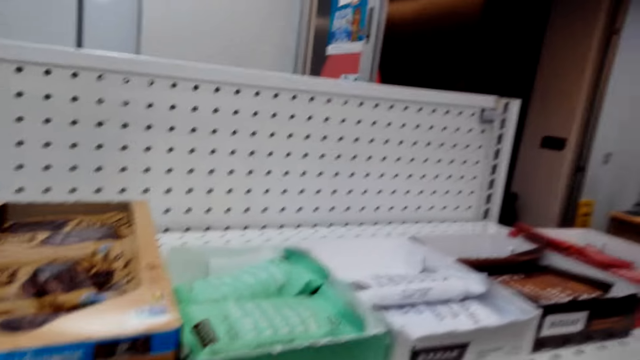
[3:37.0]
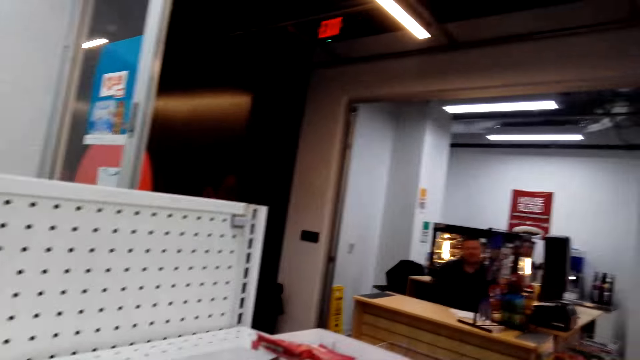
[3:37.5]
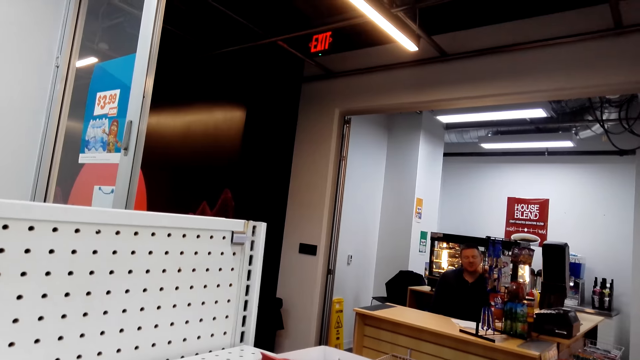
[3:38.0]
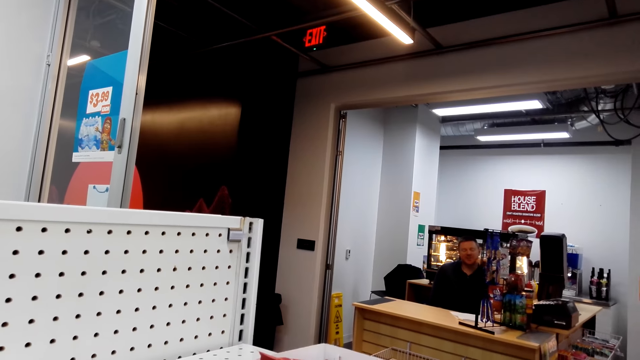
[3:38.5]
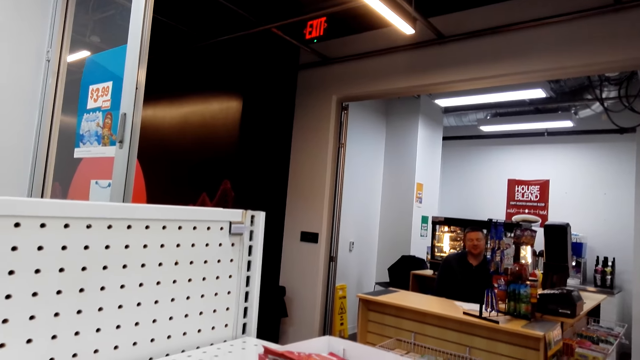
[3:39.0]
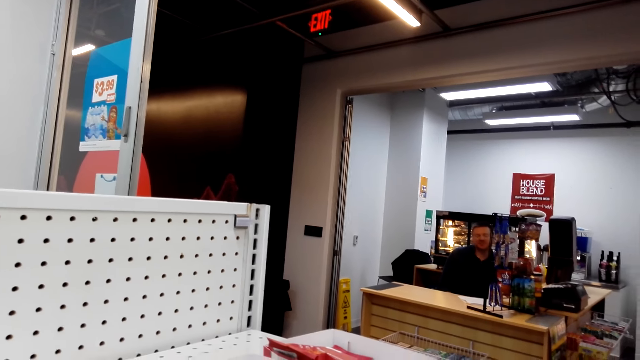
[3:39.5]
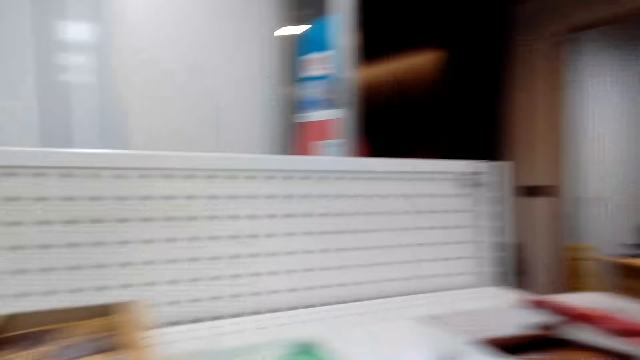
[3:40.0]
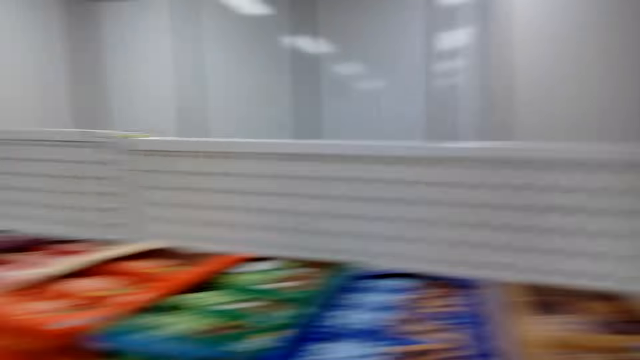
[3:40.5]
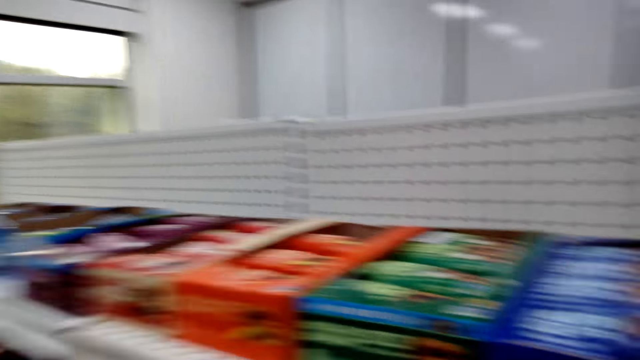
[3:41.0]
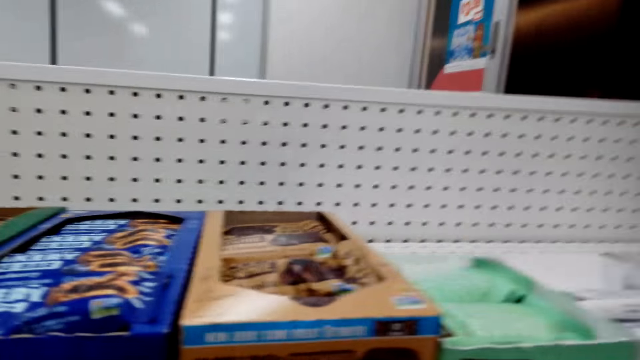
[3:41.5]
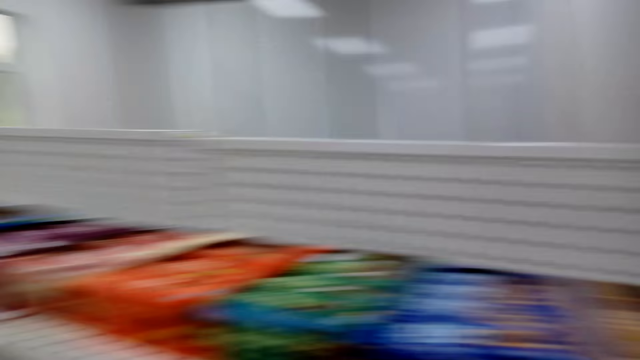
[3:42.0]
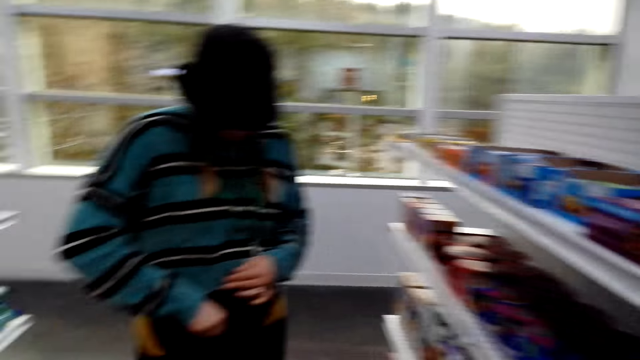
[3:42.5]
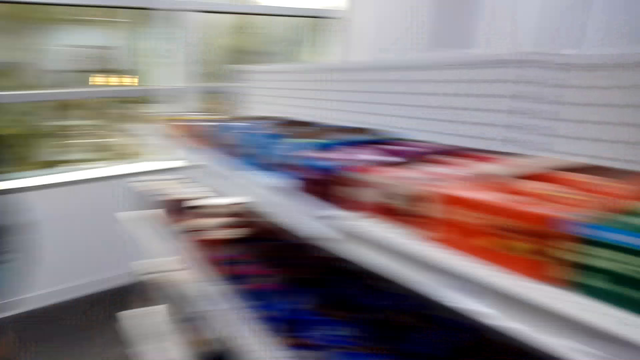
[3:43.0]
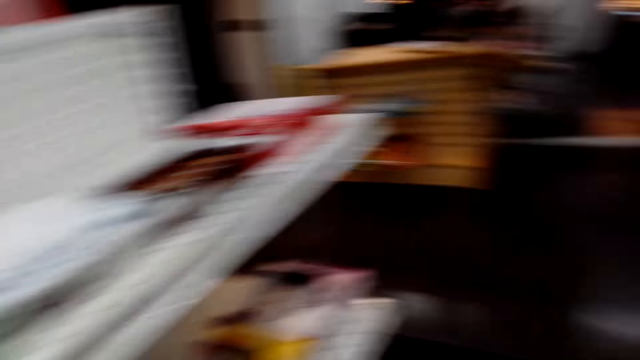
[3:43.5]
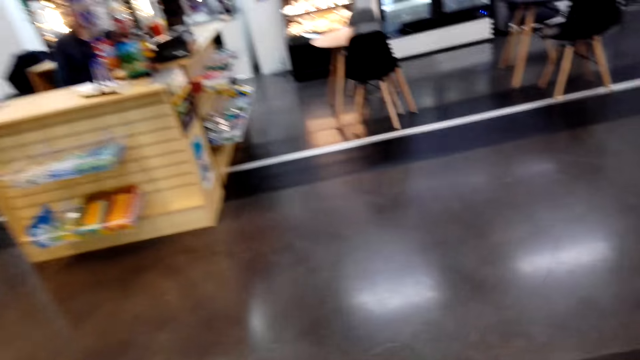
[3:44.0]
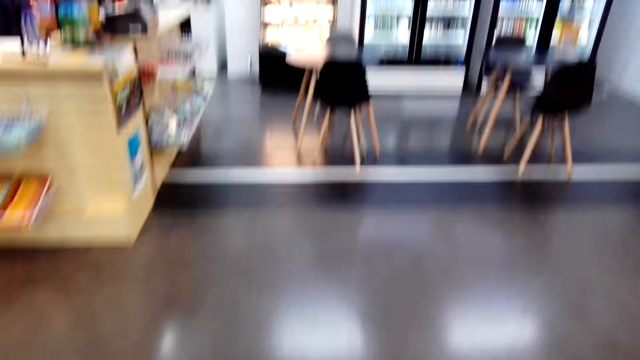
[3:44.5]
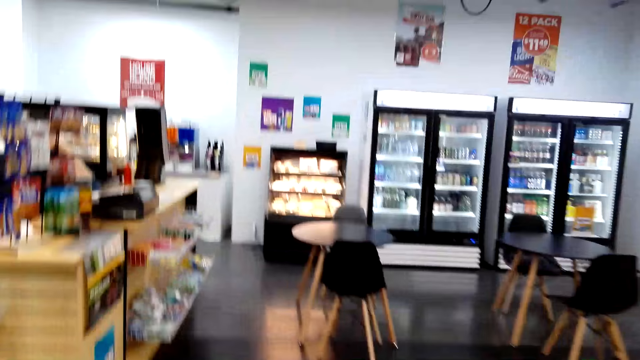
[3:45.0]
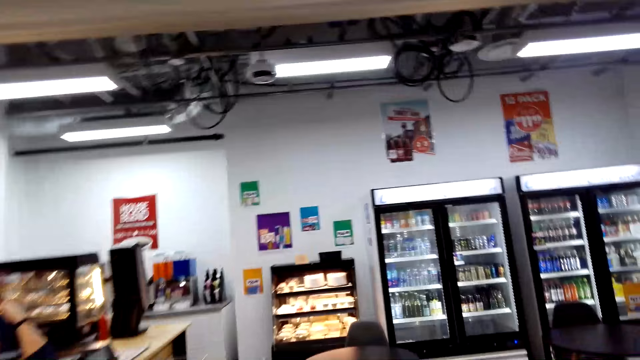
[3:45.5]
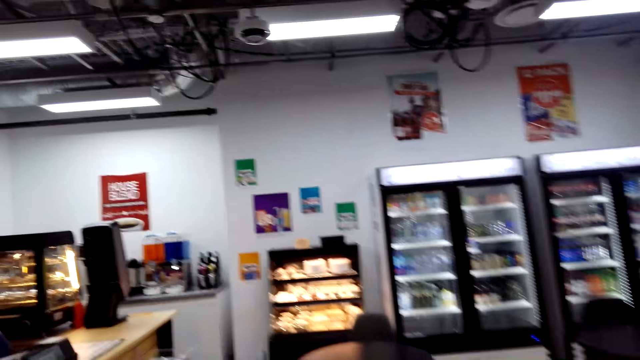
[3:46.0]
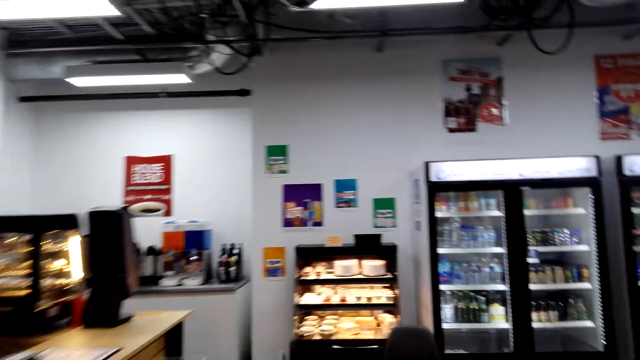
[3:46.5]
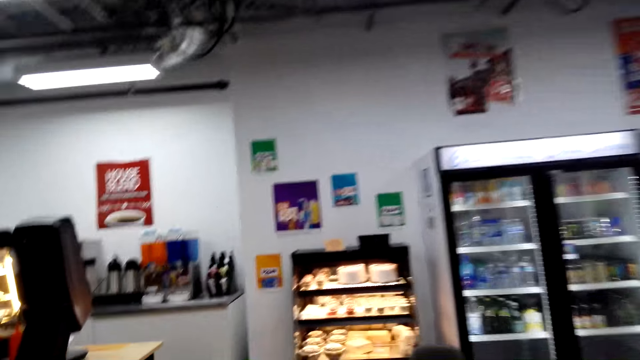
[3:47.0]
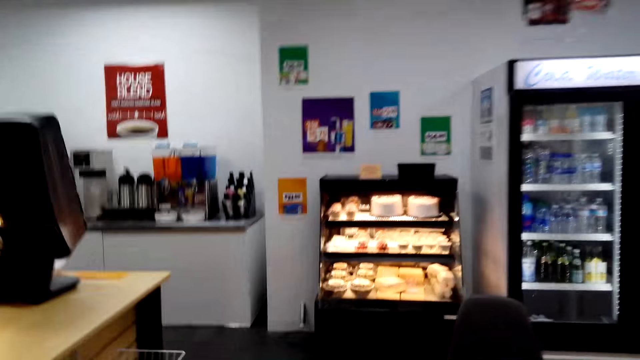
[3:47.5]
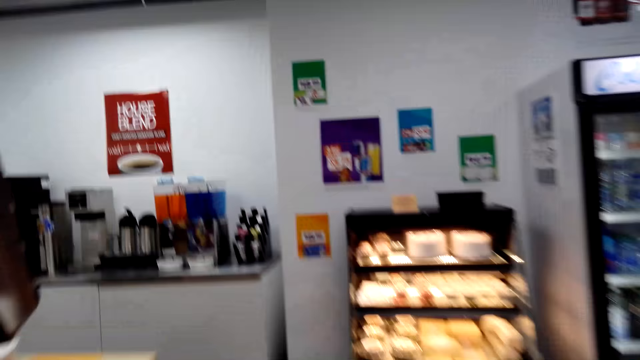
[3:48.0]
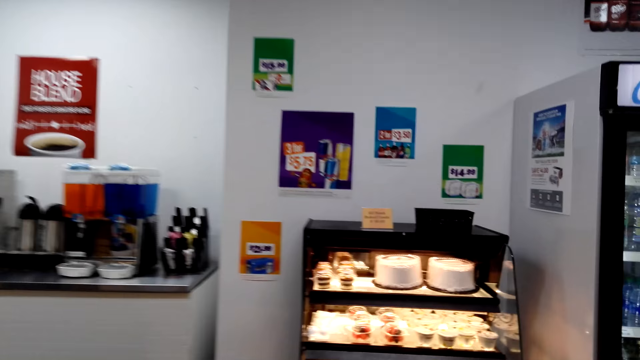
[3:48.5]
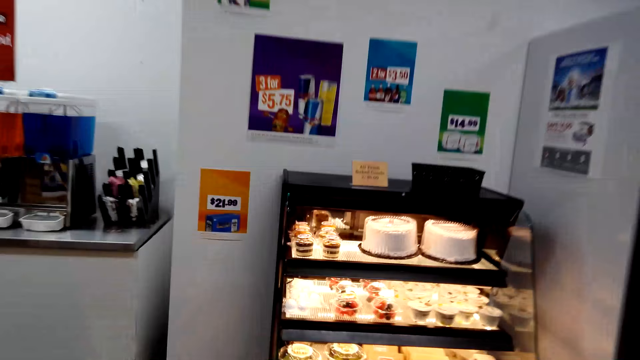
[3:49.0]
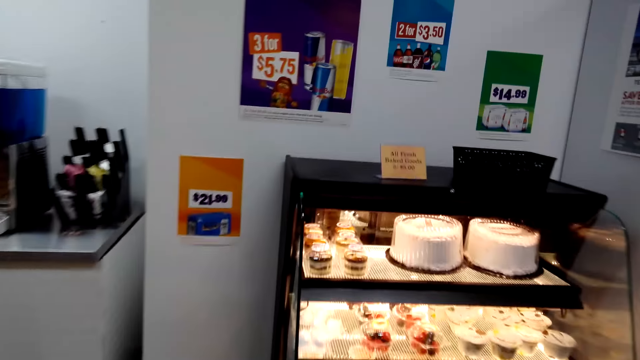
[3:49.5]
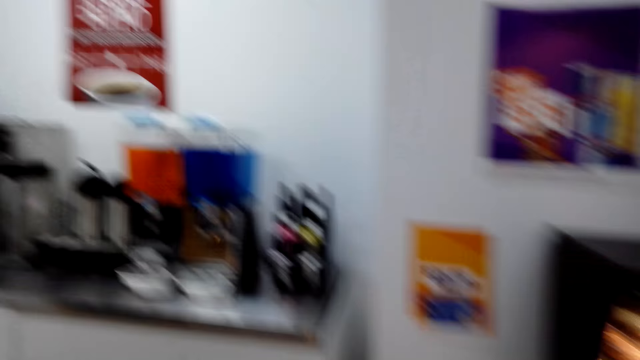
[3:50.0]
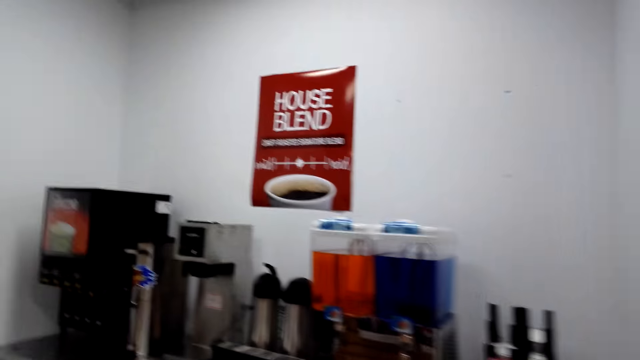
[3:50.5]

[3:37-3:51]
The camera wearer looks around. They look at a person. They walk towards the beverages in the supermarket.

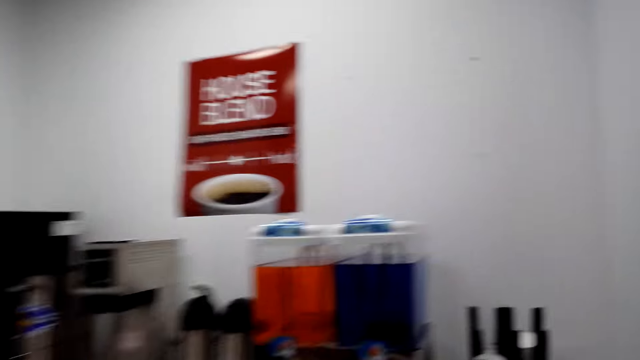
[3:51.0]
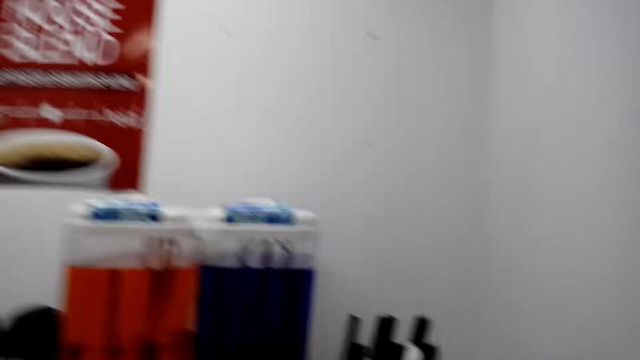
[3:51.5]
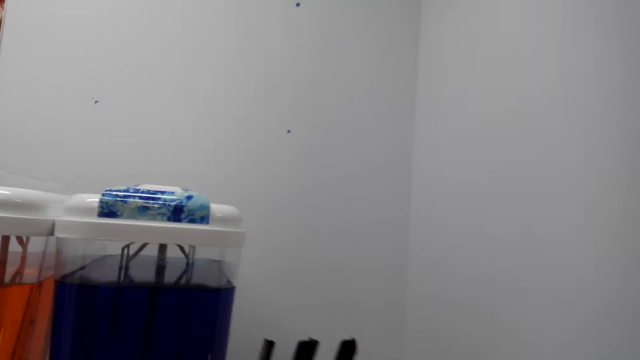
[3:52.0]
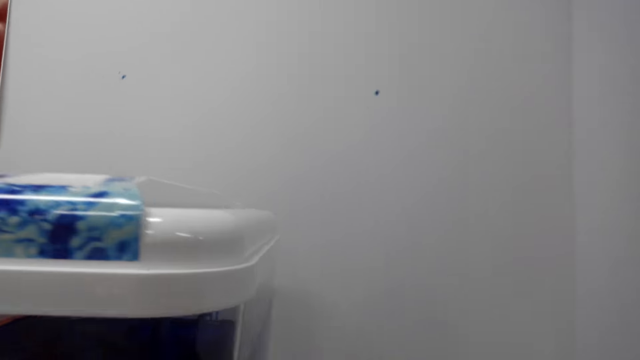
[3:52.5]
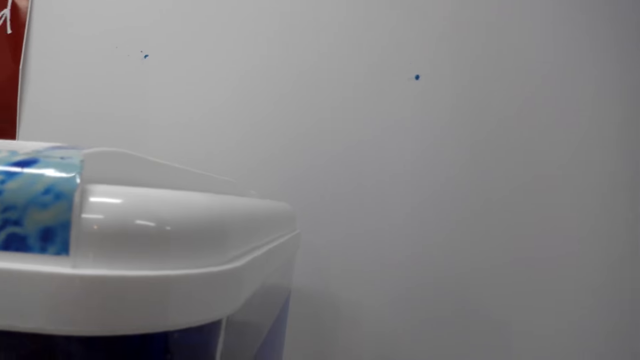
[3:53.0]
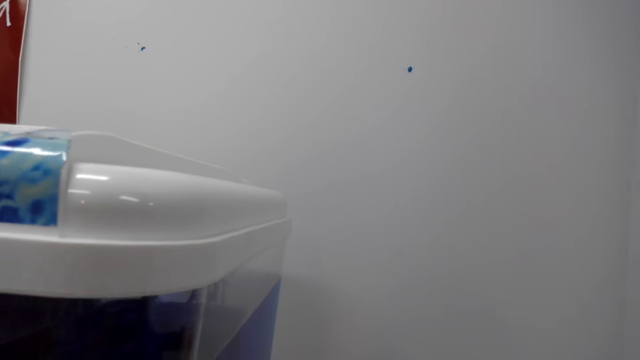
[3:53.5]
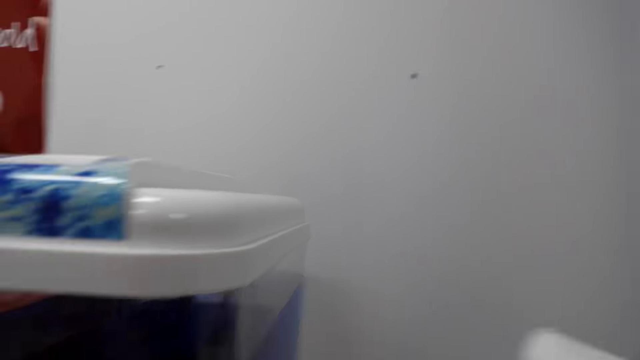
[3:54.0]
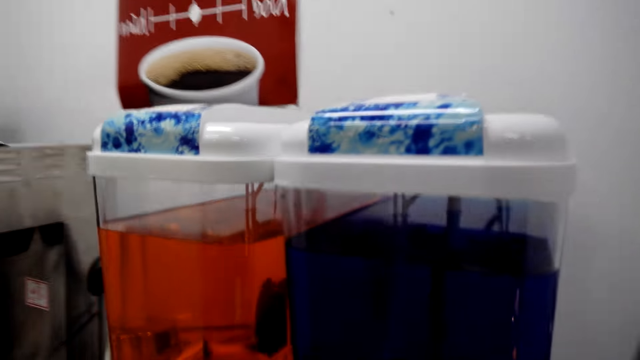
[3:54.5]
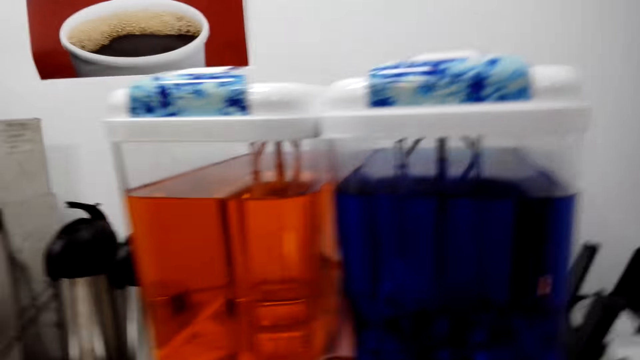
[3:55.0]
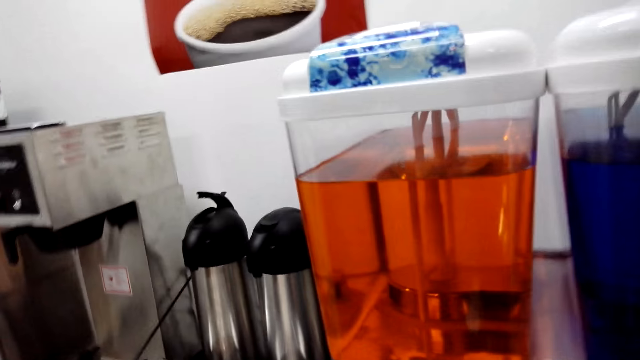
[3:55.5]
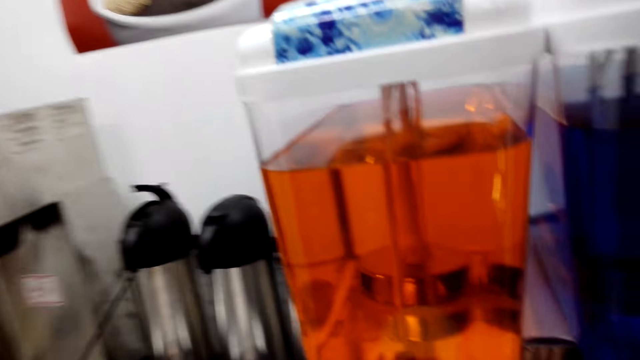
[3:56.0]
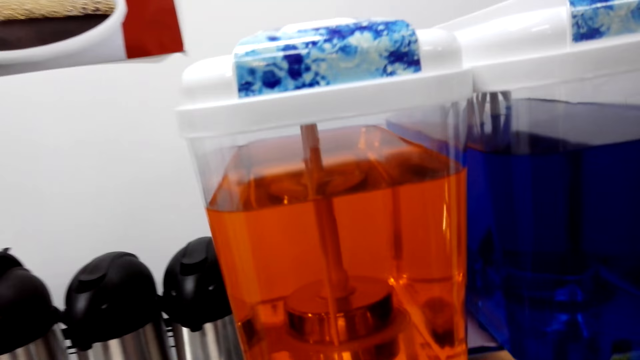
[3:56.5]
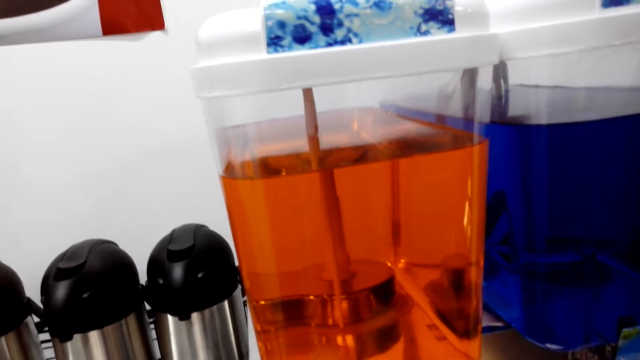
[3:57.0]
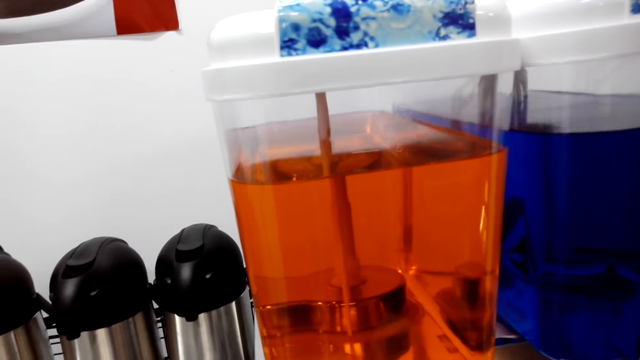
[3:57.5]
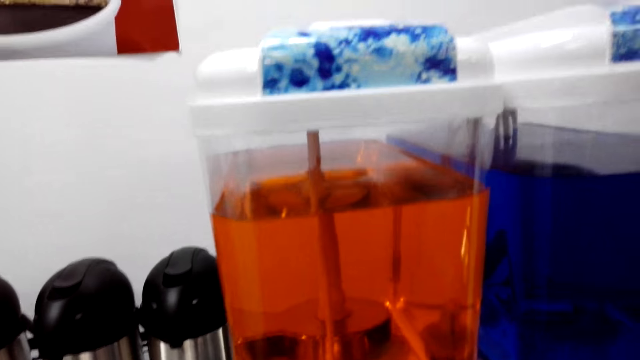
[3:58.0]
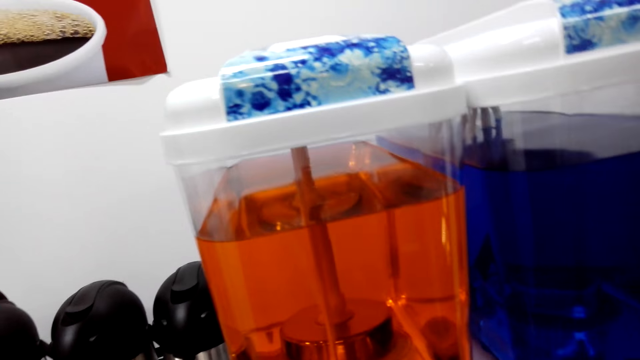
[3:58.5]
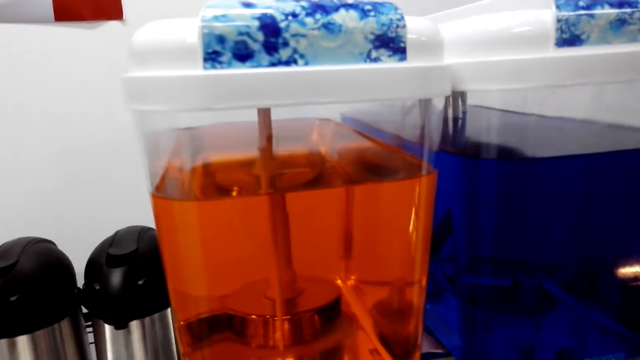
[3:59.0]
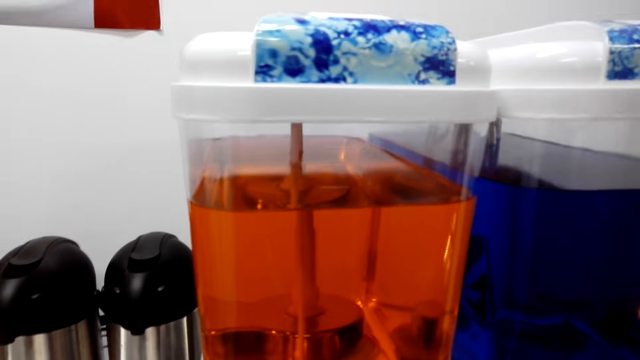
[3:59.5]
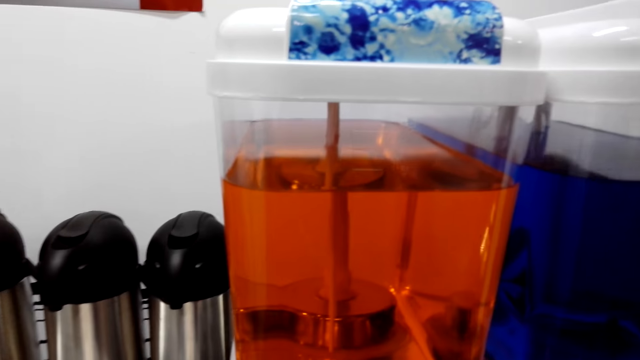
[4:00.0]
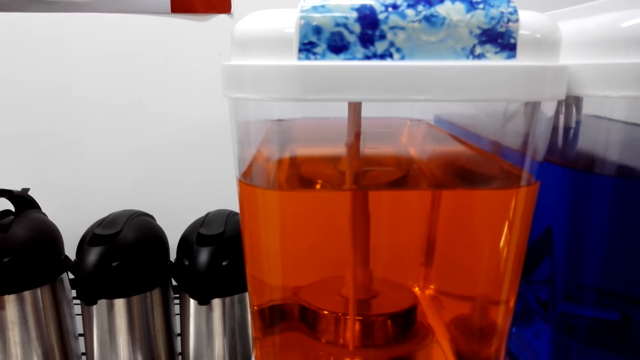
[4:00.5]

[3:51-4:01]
The camera wearer stands at a point.
